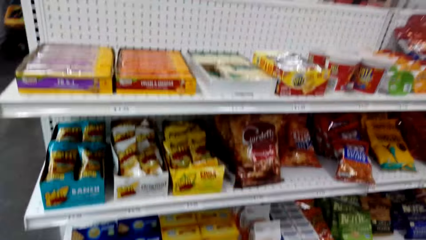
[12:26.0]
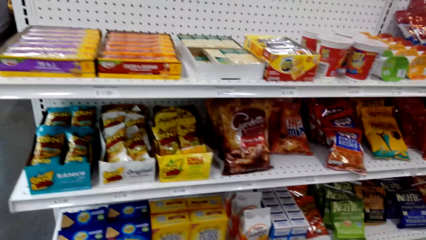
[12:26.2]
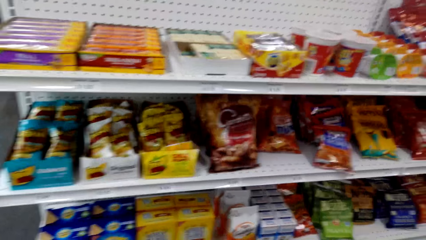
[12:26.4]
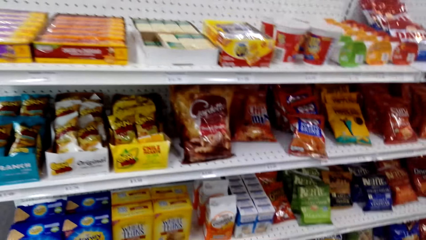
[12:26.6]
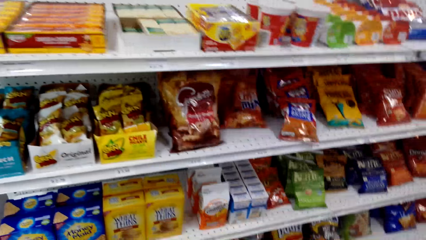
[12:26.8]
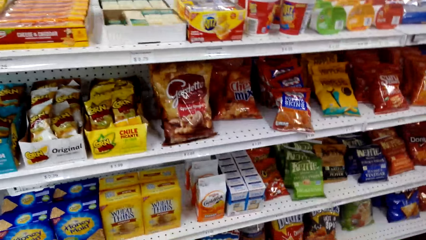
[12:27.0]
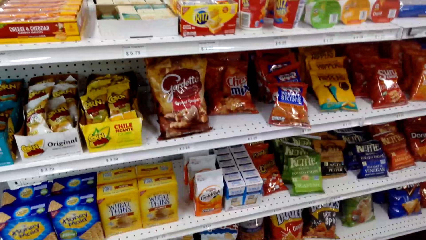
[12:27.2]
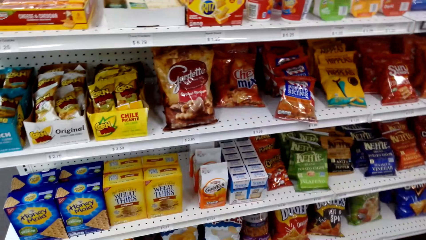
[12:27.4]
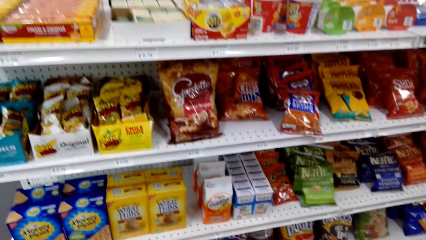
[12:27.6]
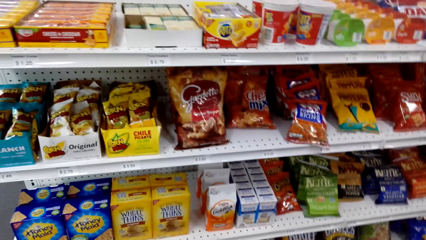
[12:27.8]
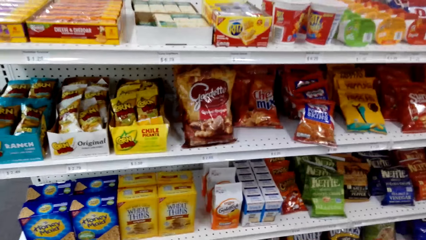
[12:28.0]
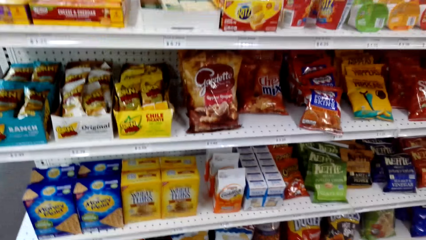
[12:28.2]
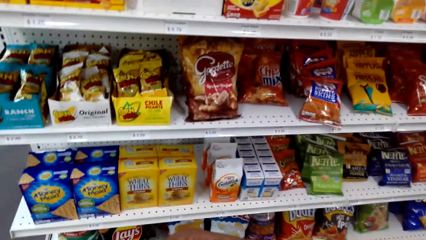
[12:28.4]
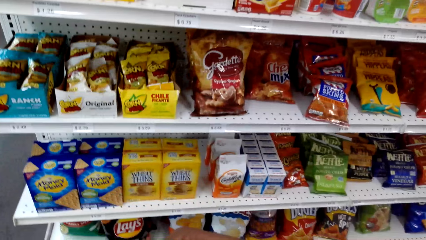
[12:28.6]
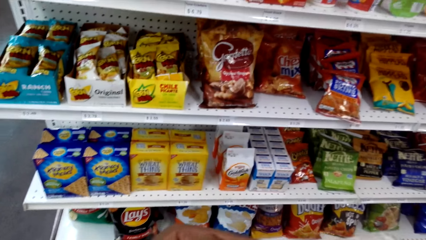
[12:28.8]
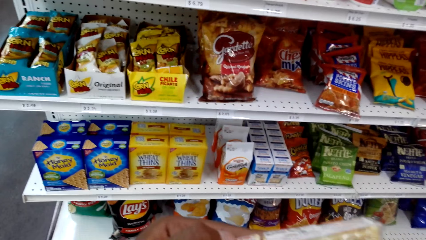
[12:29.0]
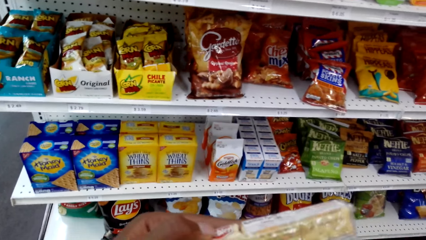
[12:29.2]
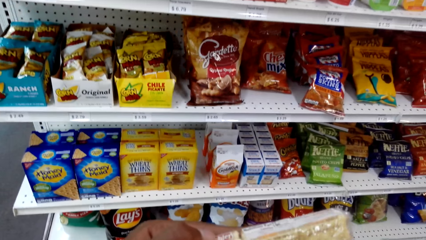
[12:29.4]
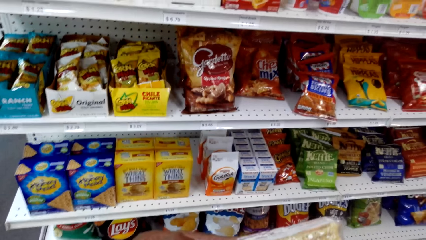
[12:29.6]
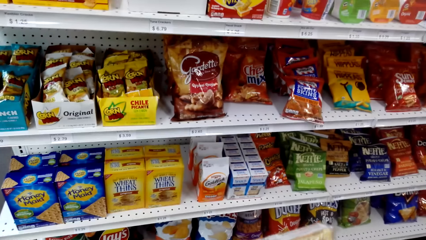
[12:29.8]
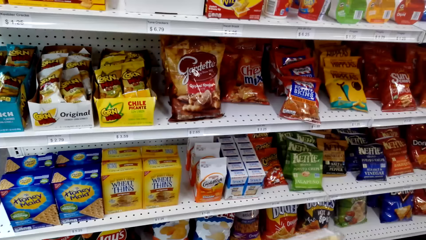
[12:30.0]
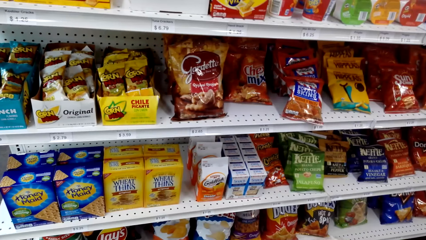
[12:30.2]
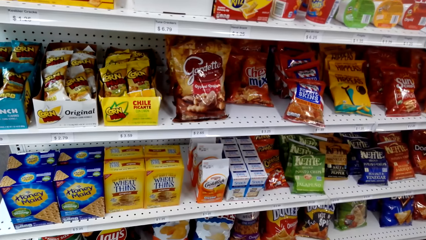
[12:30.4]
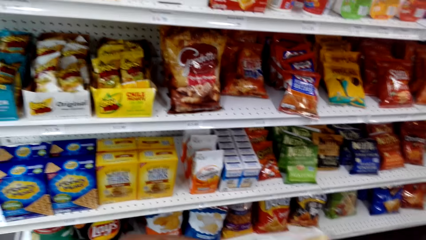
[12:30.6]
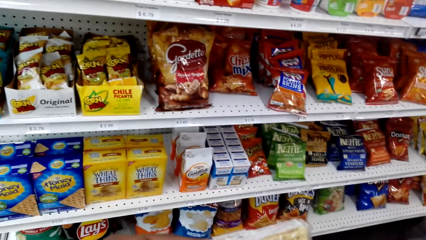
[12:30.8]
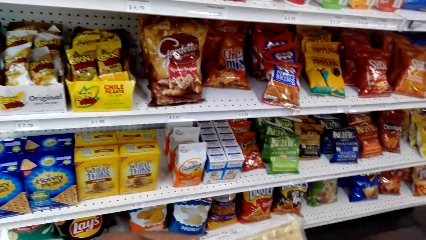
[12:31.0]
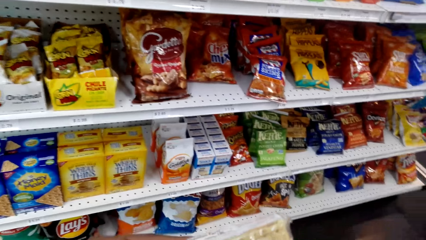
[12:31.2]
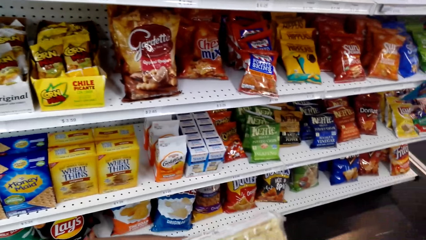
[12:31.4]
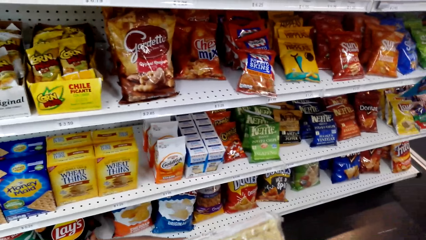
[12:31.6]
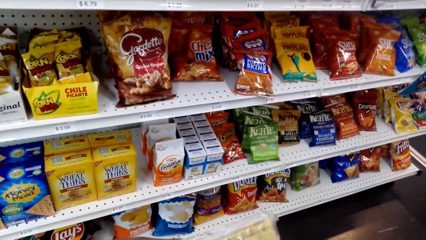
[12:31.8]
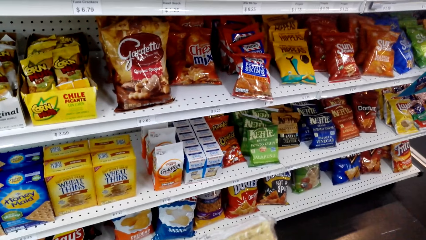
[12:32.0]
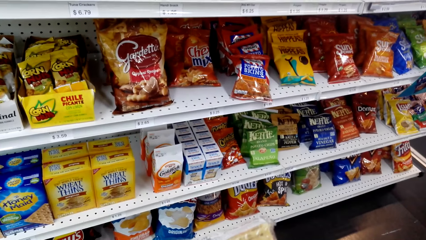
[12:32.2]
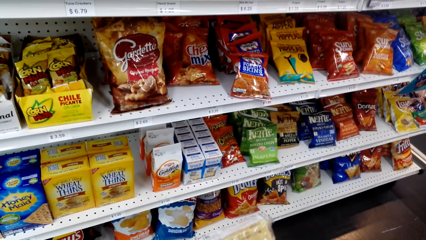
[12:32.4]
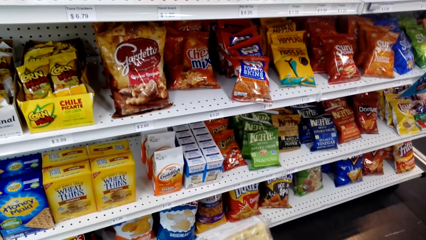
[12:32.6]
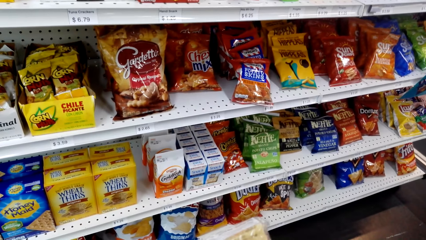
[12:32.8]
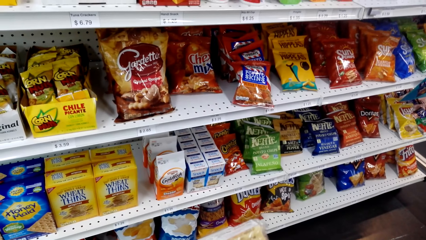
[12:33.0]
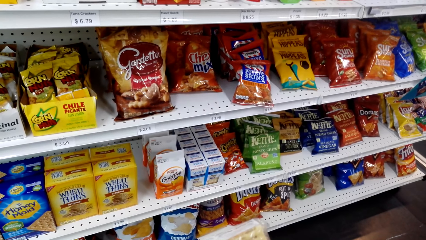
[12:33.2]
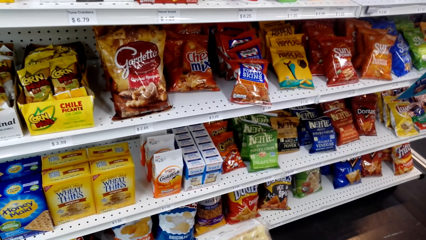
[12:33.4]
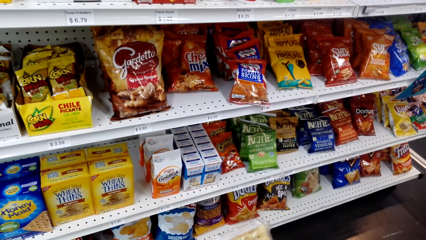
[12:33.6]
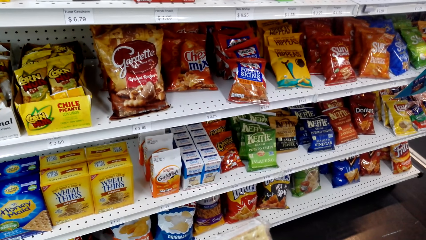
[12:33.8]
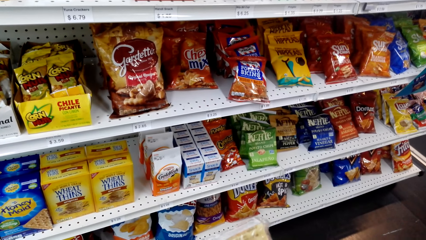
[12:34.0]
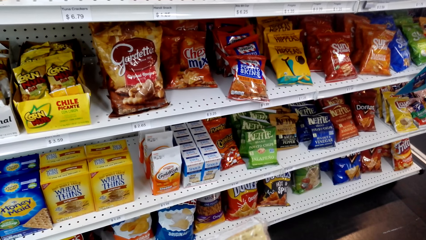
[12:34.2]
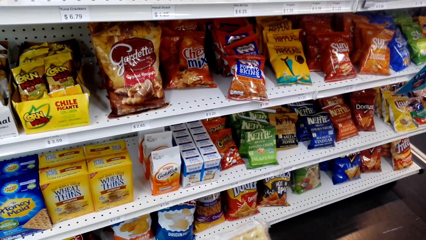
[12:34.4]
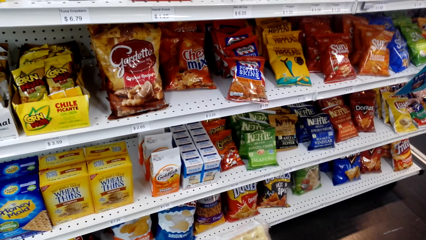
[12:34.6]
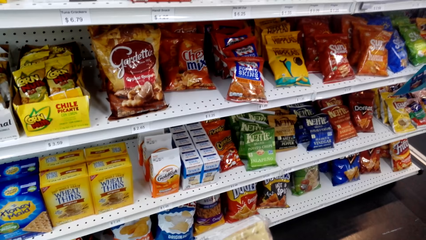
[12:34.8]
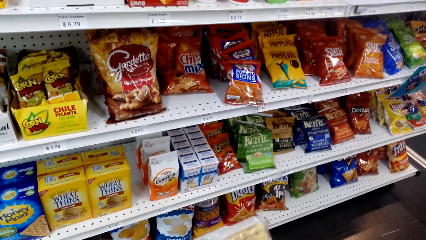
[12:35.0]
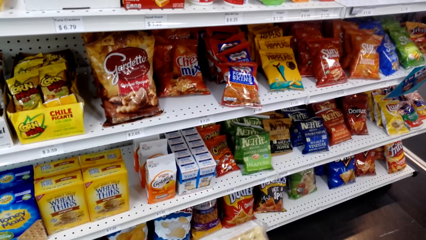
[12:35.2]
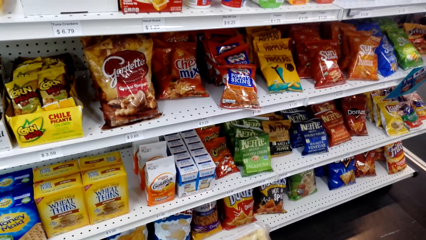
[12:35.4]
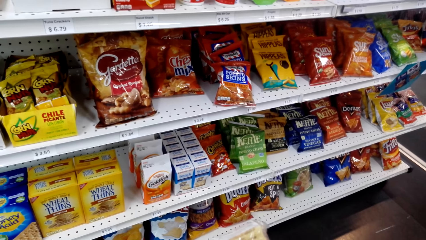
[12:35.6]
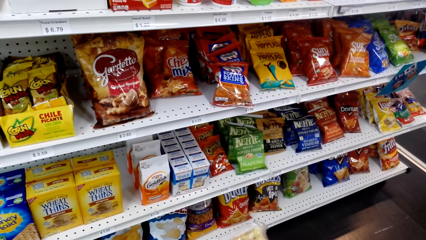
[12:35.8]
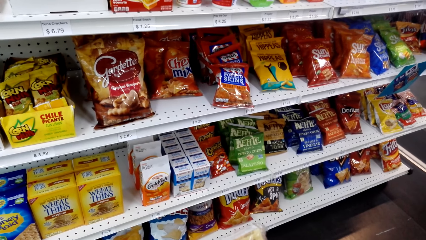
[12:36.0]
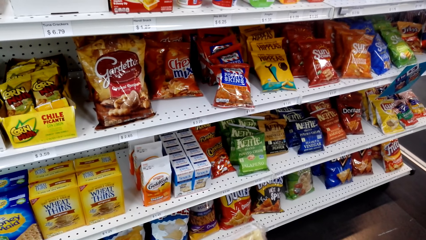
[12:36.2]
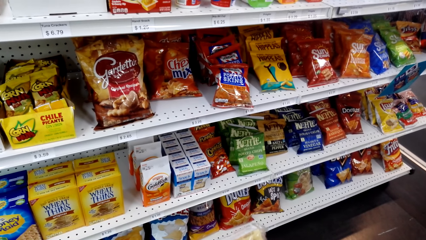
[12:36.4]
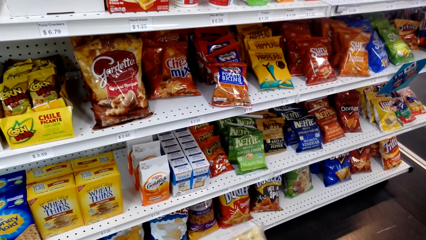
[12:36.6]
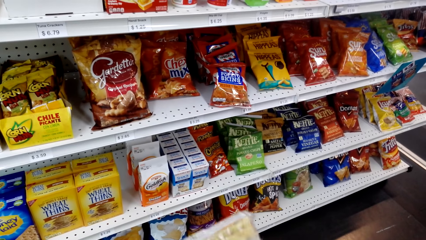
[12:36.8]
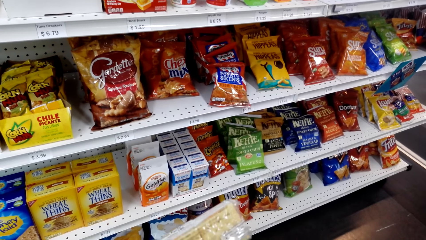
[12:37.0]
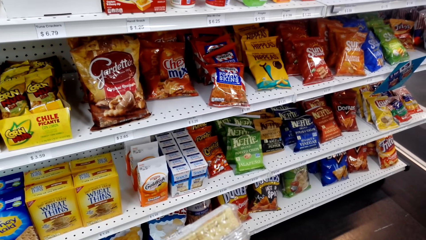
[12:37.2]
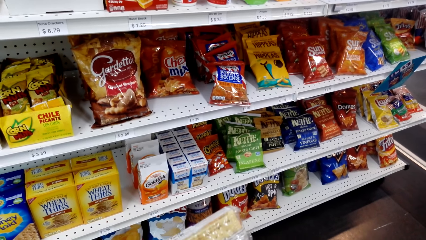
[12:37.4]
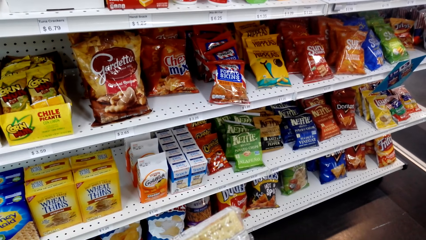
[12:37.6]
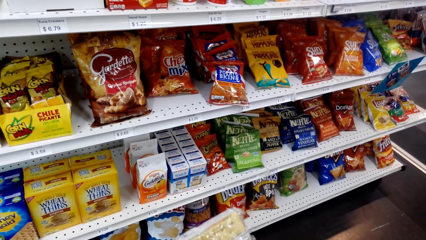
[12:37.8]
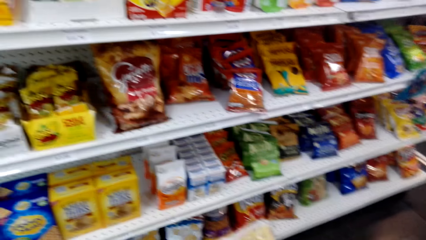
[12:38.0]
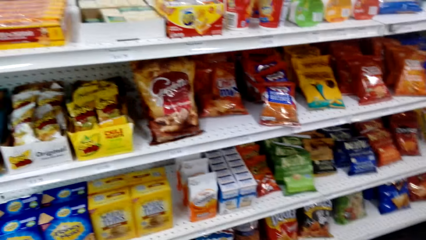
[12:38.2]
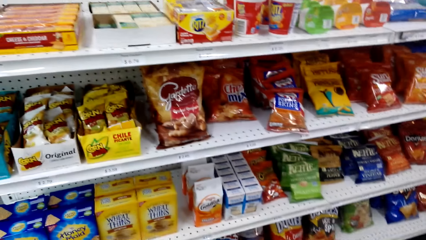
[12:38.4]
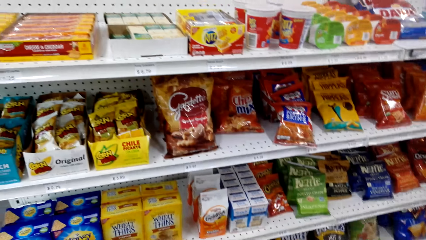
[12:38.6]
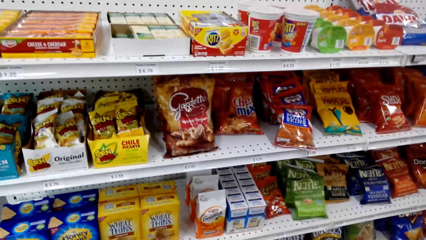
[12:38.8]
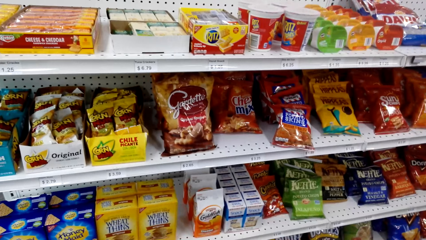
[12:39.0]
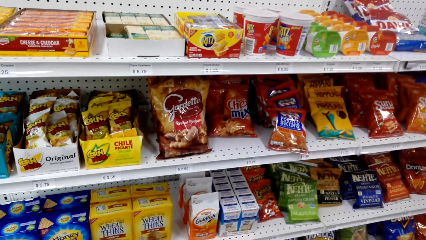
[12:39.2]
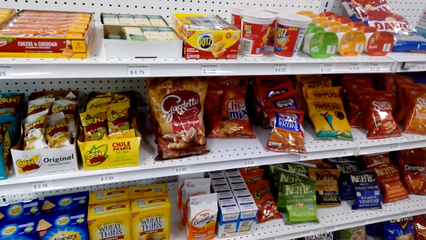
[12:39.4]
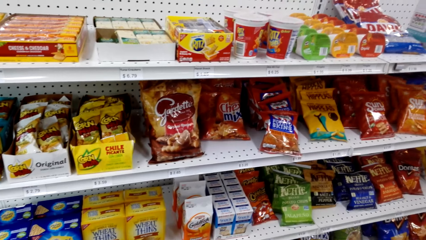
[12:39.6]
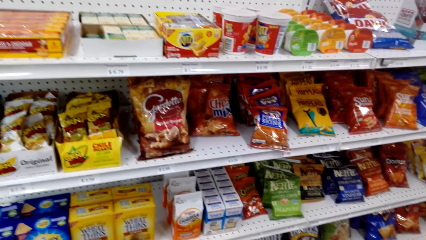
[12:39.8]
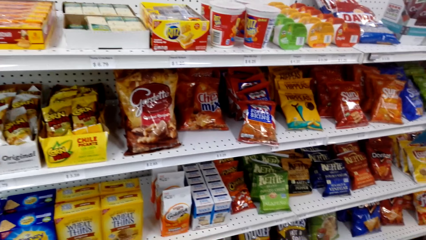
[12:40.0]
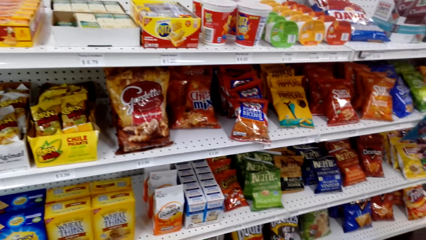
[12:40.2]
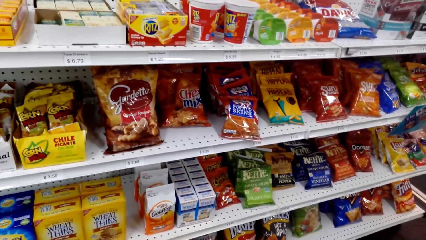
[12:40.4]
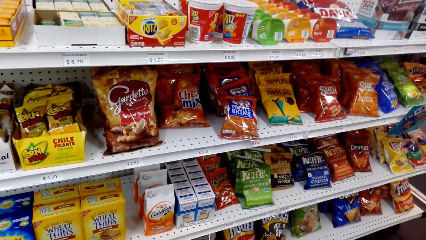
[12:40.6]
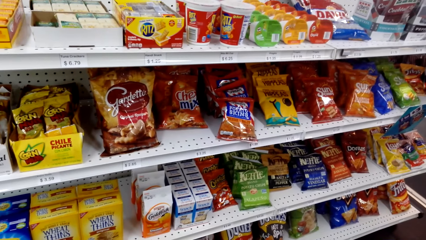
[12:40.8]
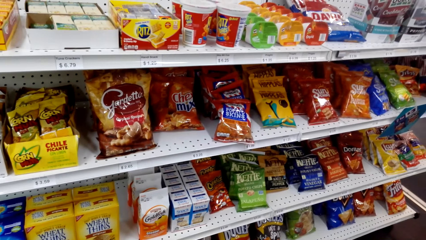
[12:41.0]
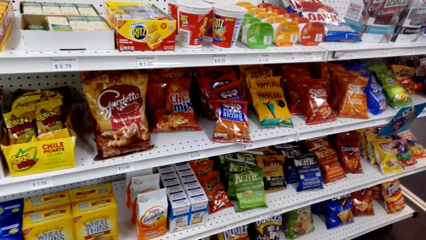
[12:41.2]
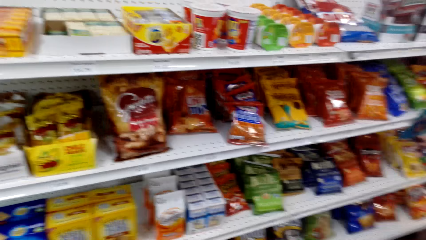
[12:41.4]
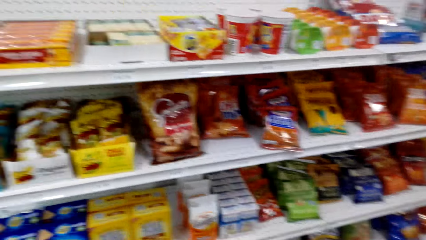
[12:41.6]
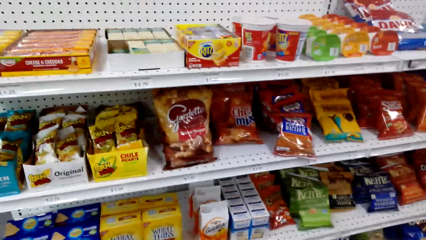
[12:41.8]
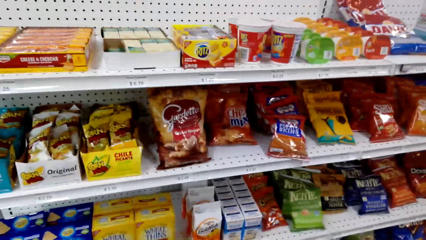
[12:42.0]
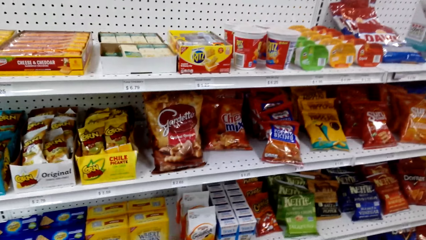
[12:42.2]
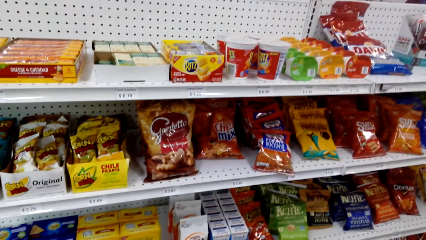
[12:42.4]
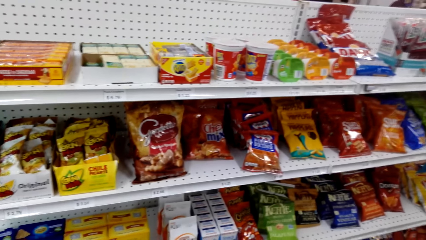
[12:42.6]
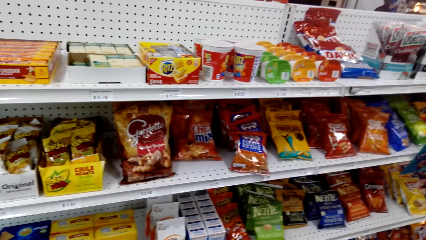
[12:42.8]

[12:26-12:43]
The camera wearer lifts something. They do something. They look at the items on the shelf. They lift something. They look around. They look at the items on the shelf.
